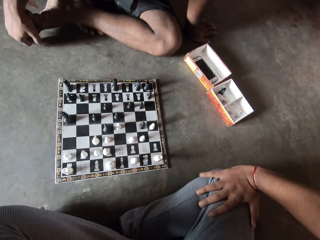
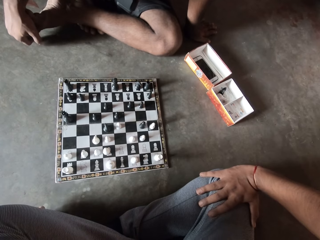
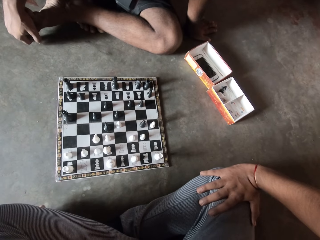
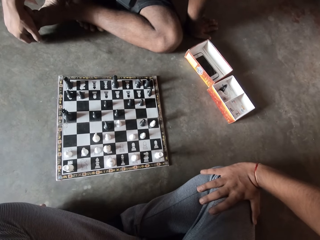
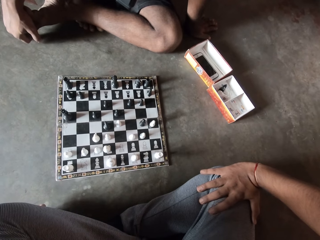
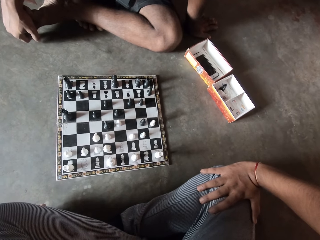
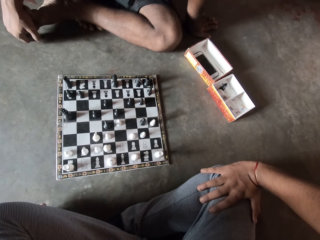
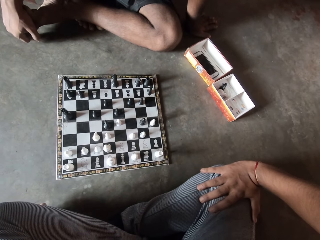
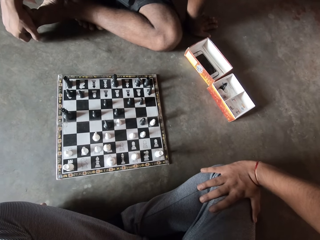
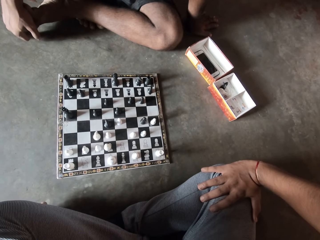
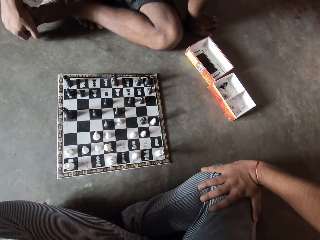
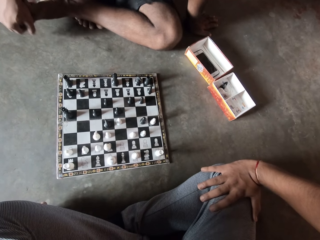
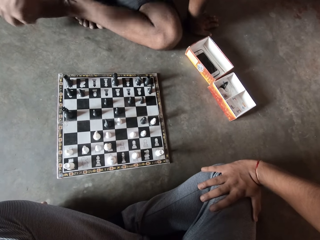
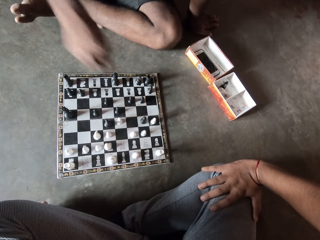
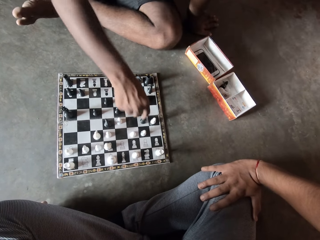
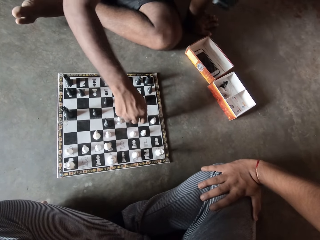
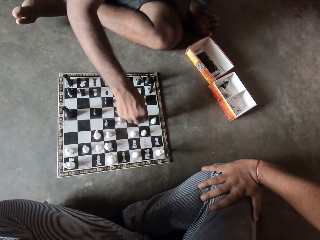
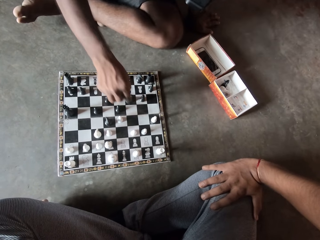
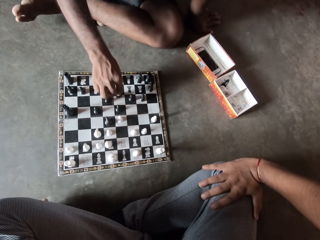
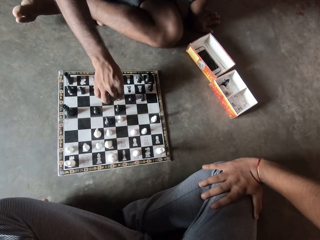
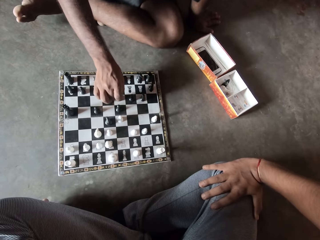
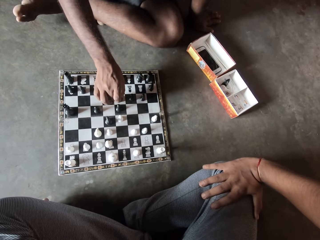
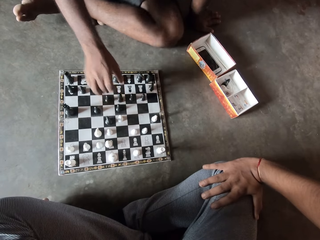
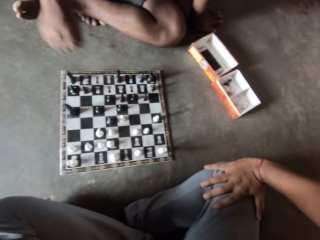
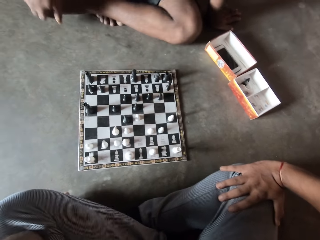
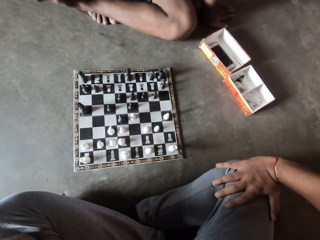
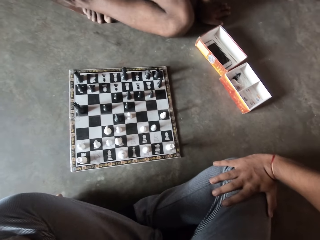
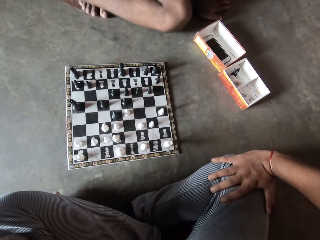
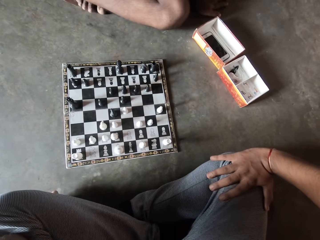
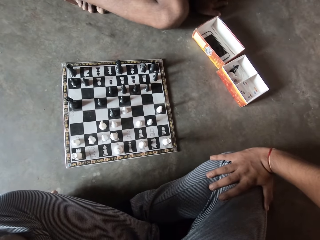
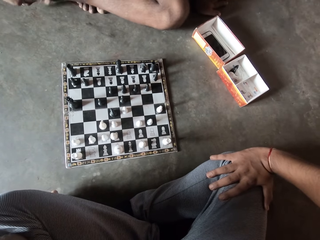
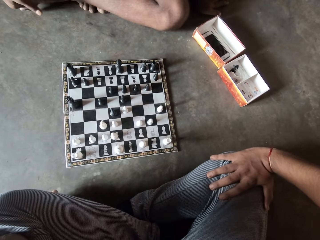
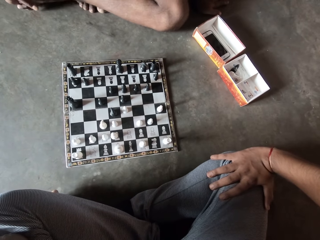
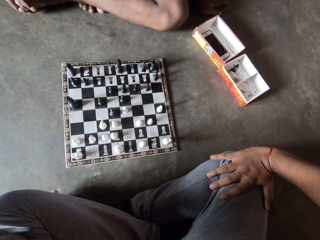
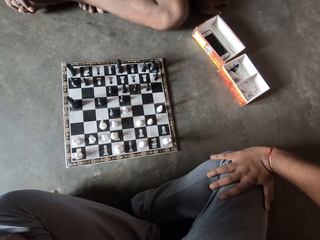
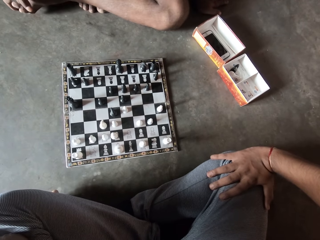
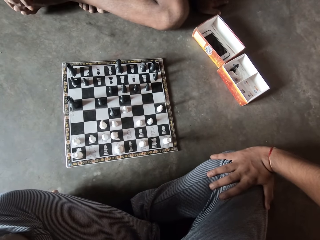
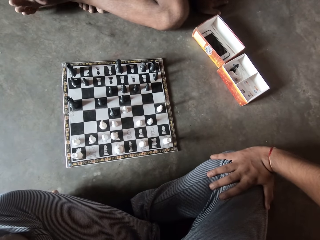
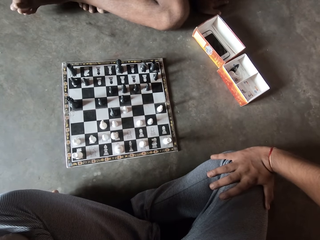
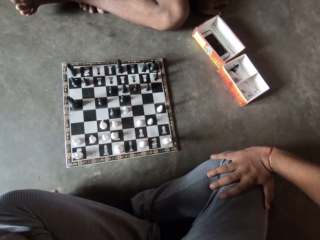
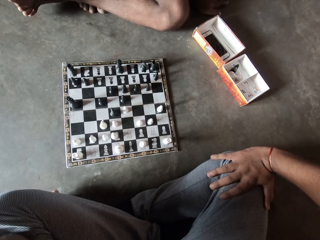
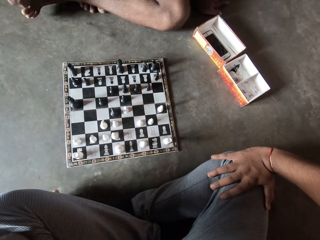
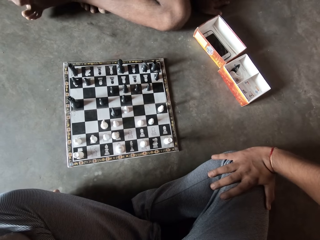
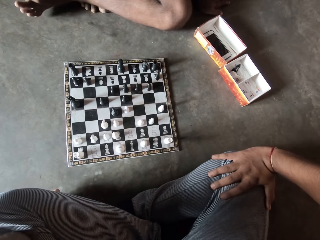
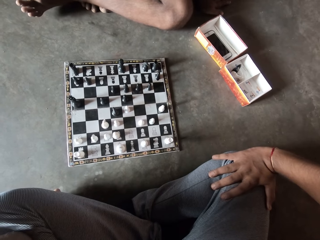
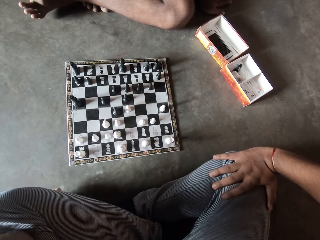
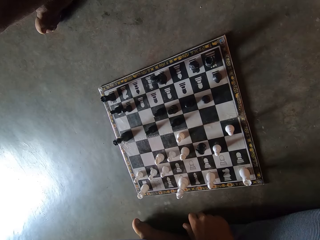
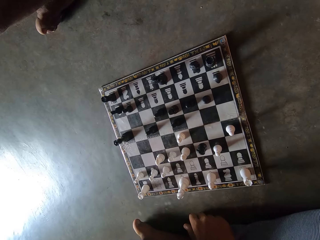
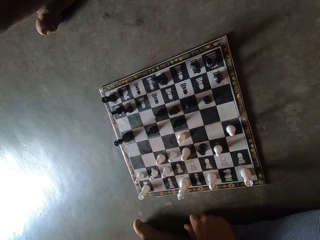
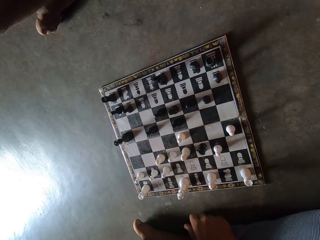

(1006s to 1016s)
A man makes a move on the chess board with his right hand. The man pulls his hand off the chess piece and holds his leg with his hand.

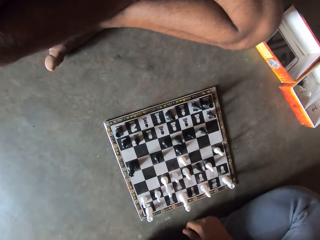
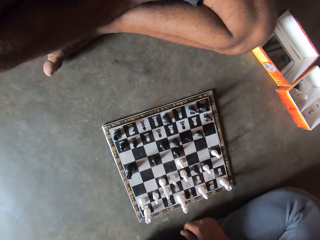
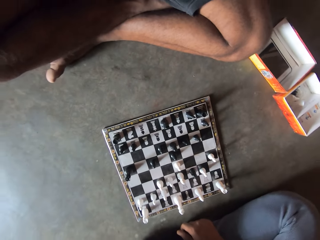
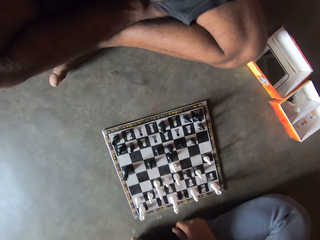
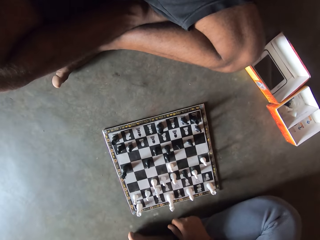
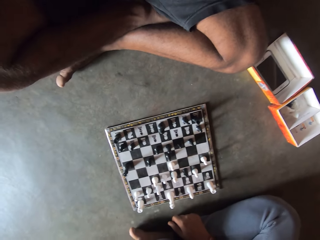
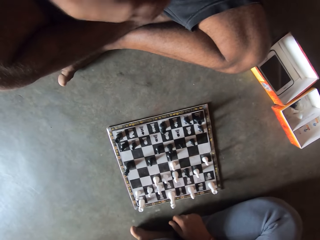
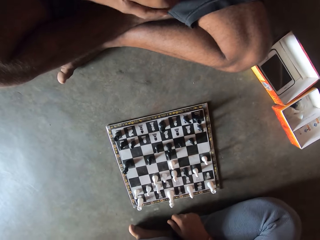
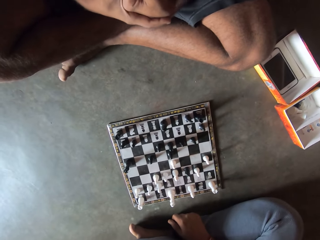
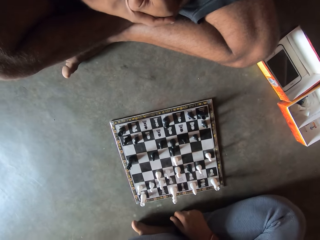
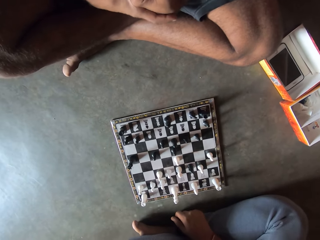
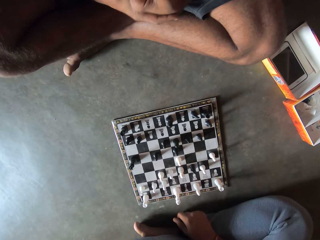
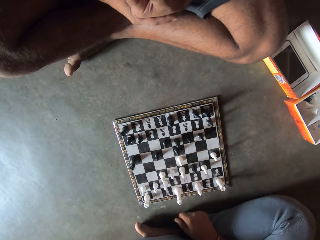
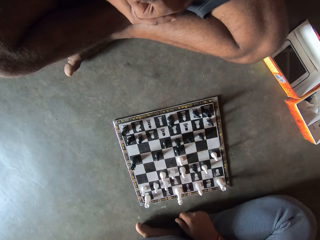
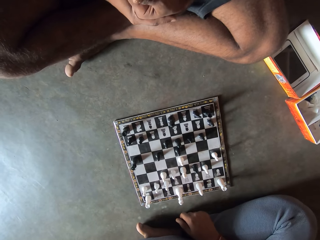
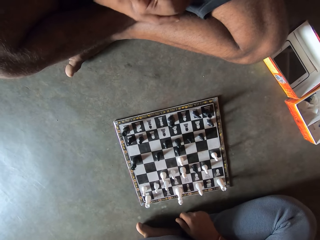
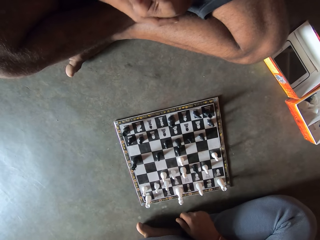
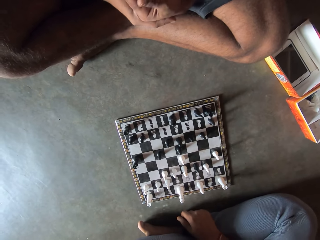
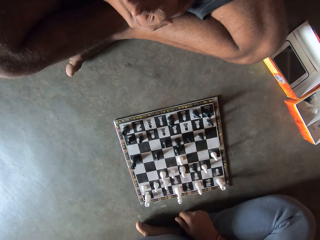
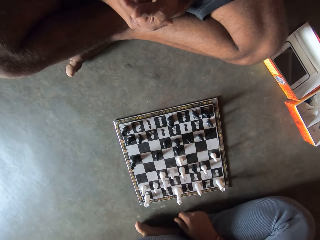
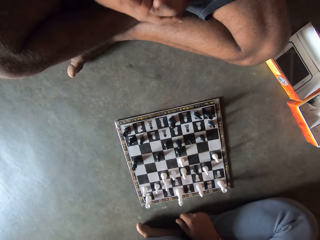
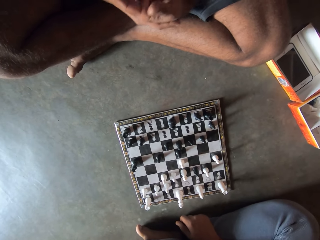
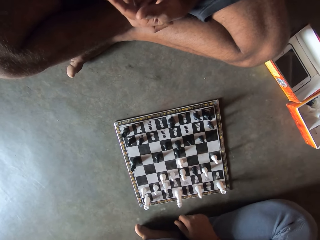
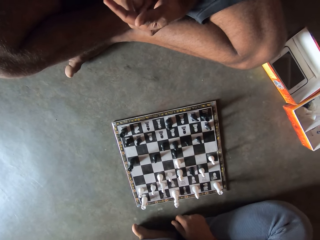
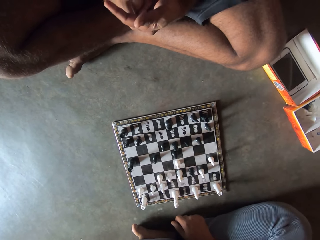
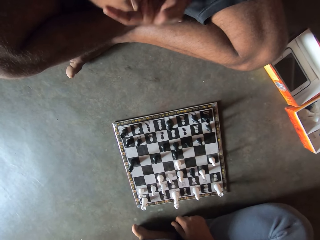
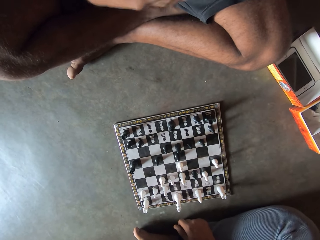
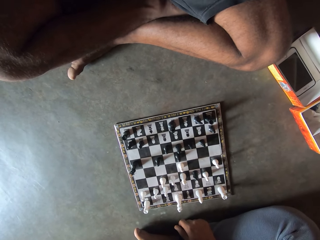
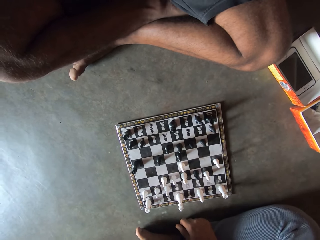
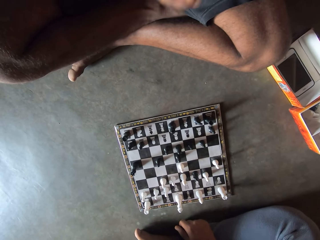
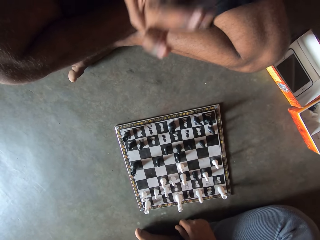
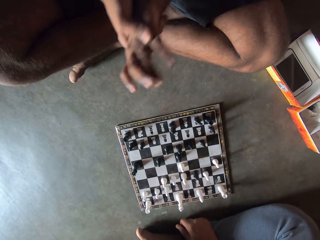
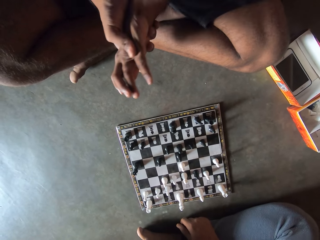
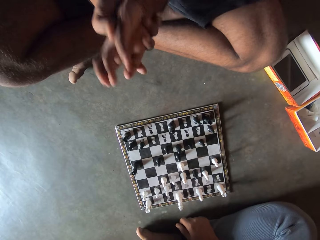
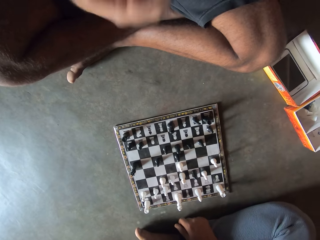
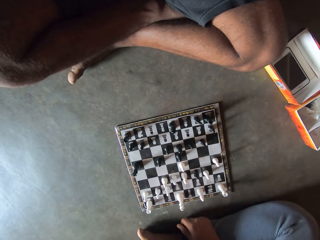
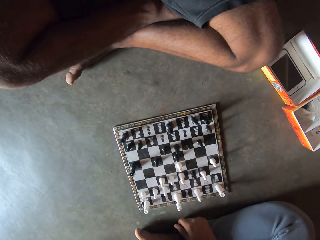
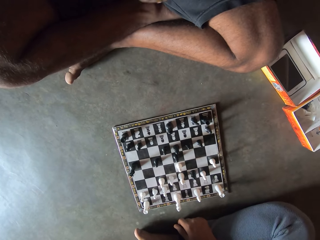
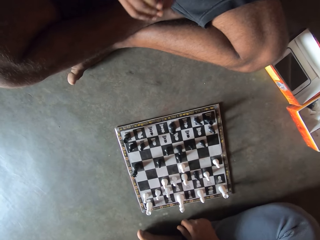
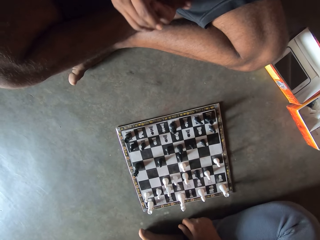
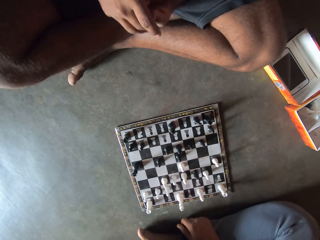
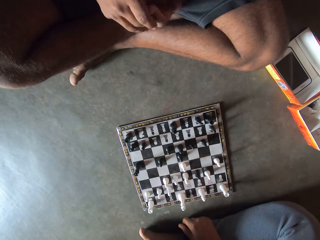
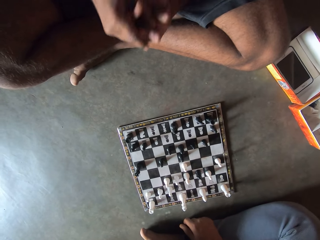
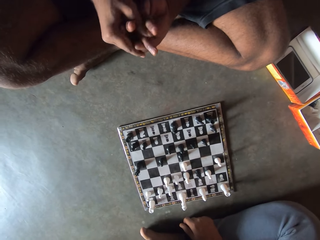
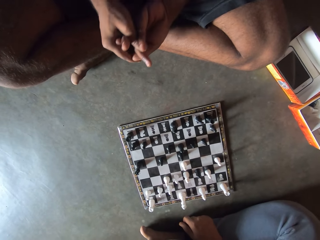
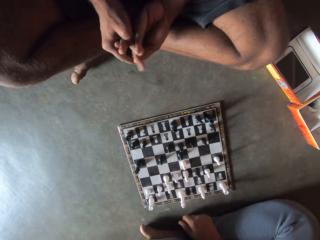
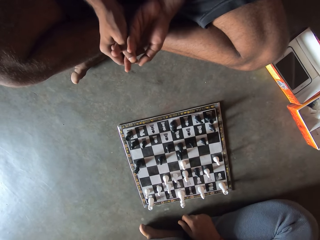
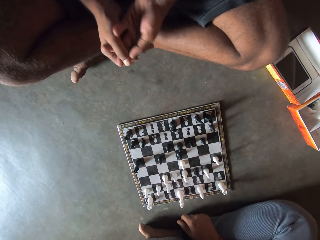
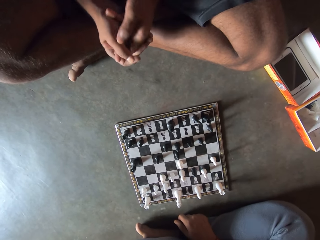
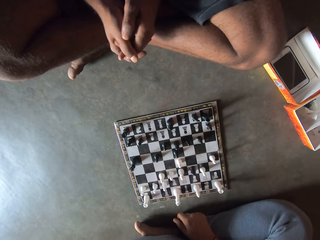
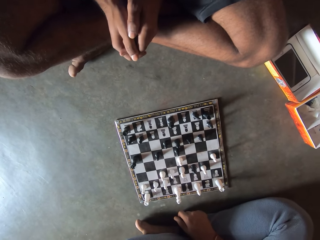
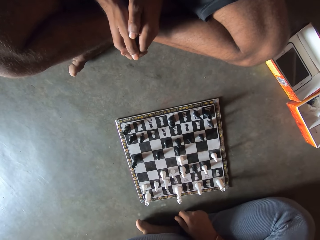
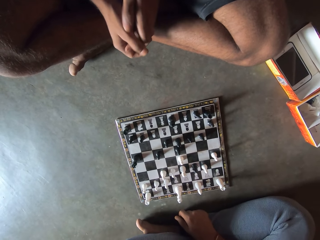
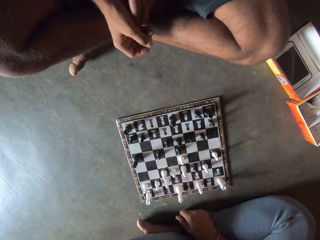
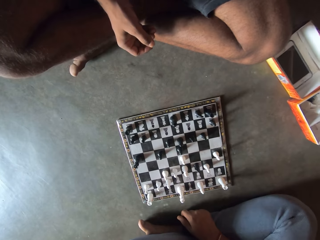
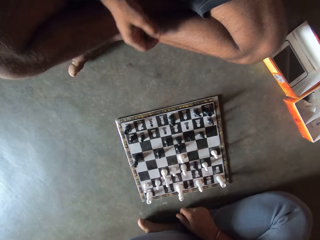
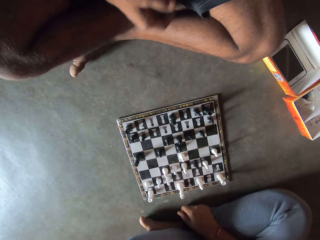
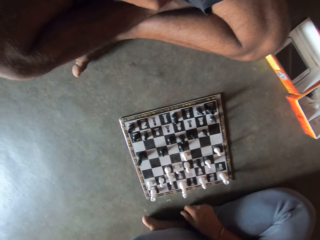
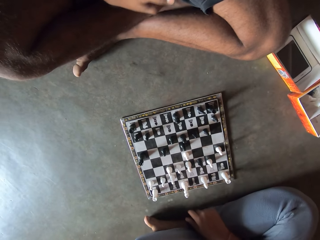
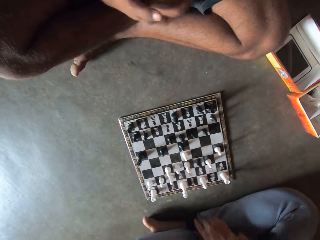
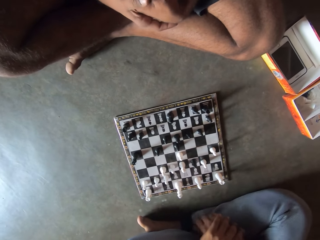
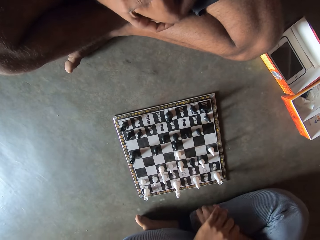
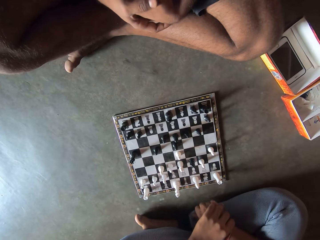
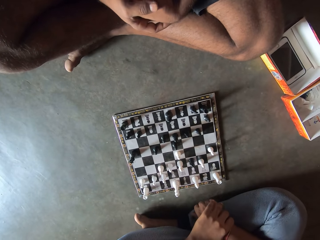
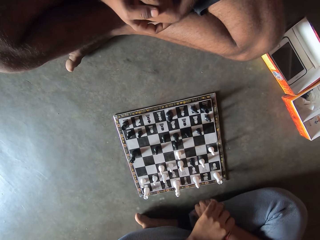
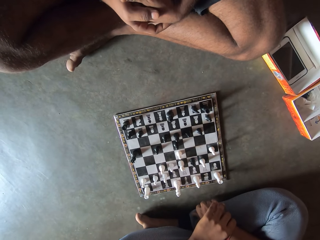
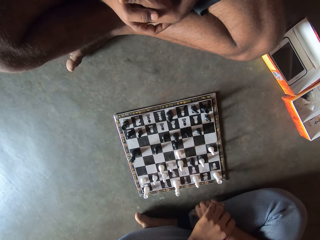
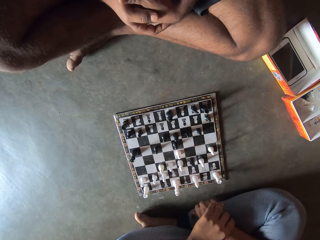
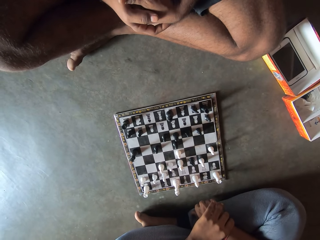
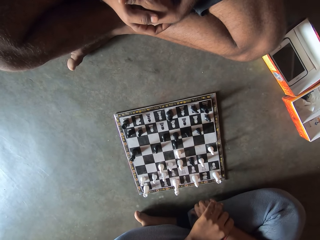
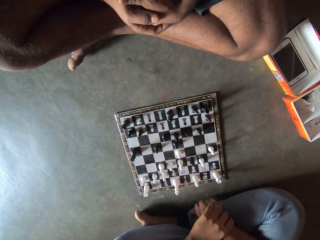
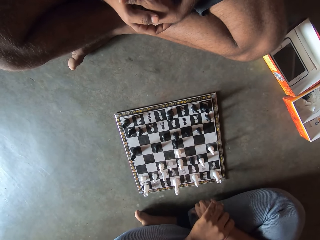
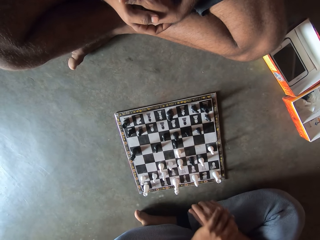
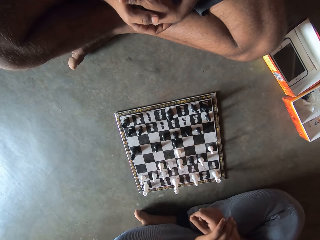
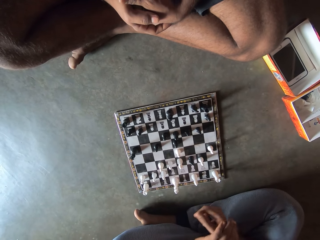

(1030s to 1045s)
A man cracks his knuckles. The man holds his hands, presses his fingers, pulls his hand and twists his fingers. The camera wearer holds his hand.
